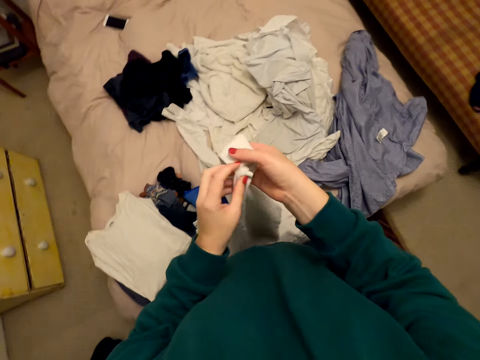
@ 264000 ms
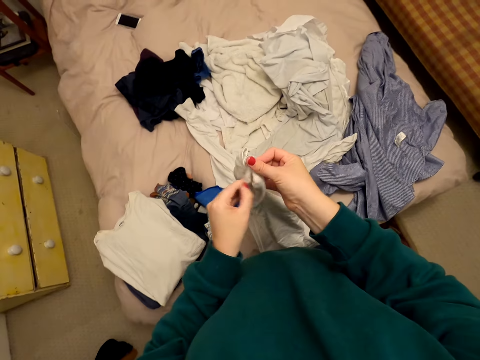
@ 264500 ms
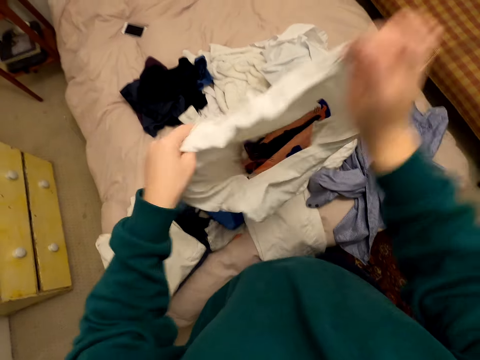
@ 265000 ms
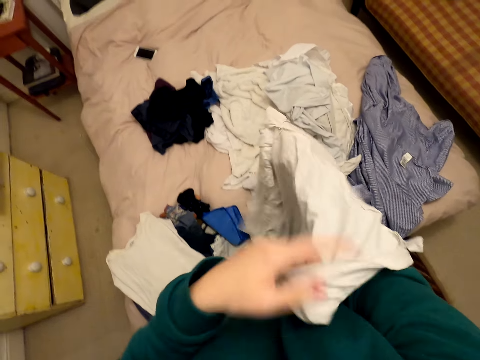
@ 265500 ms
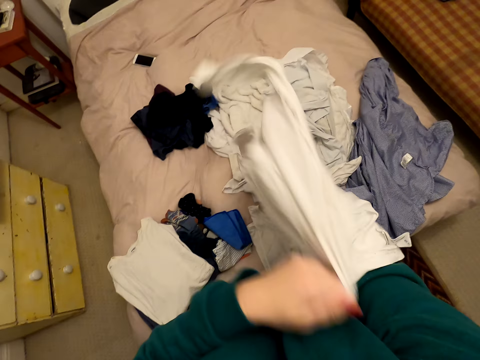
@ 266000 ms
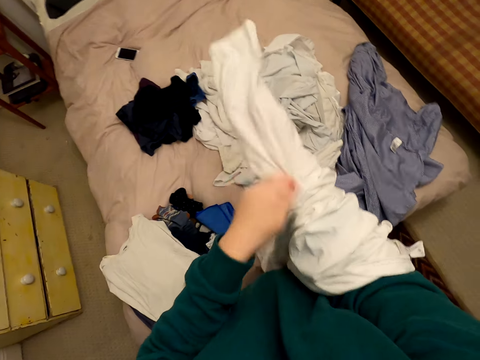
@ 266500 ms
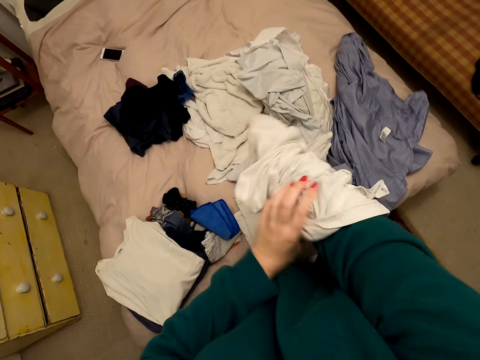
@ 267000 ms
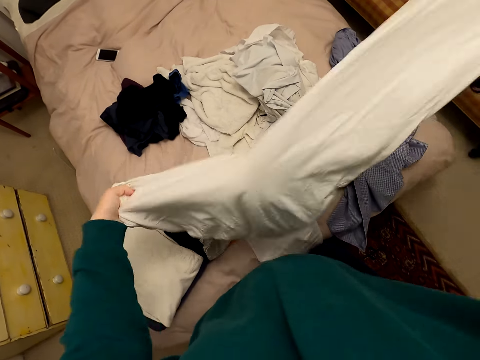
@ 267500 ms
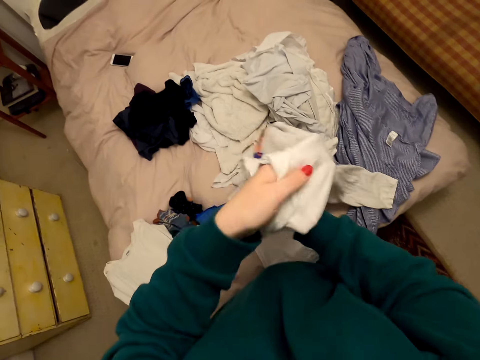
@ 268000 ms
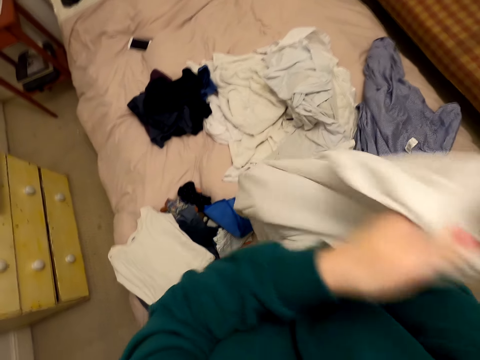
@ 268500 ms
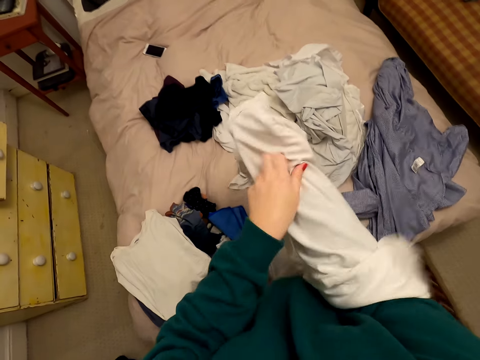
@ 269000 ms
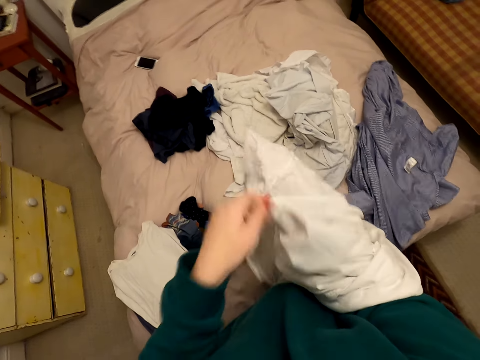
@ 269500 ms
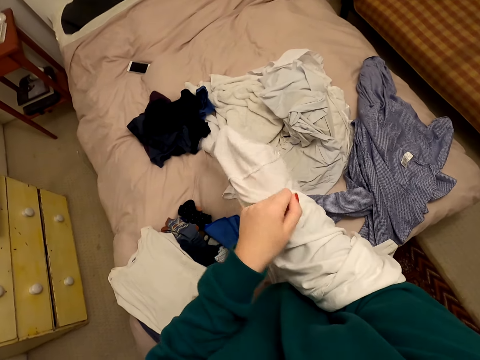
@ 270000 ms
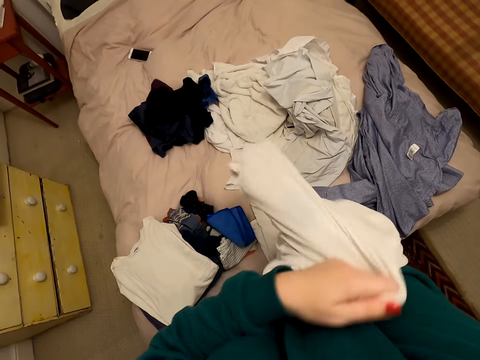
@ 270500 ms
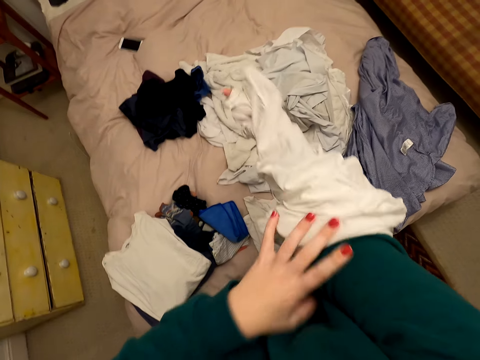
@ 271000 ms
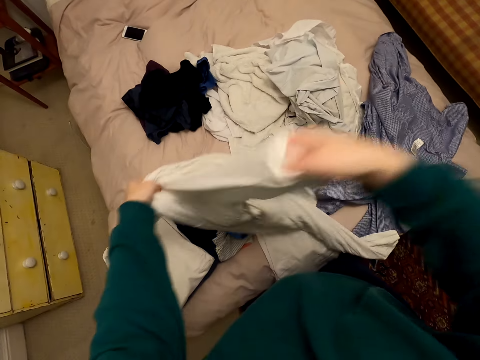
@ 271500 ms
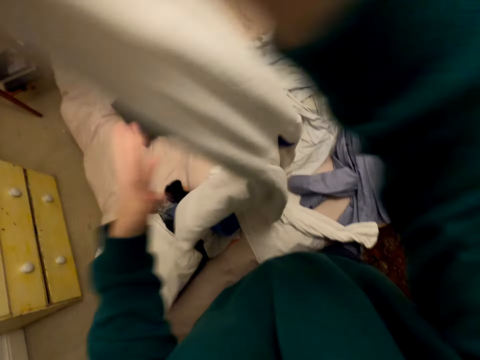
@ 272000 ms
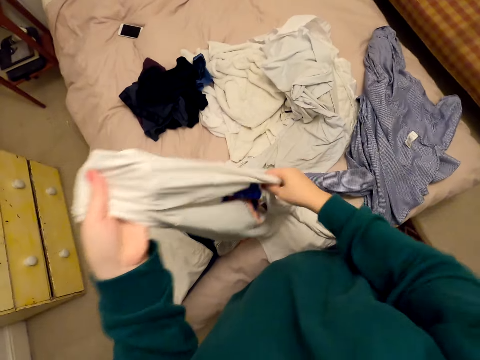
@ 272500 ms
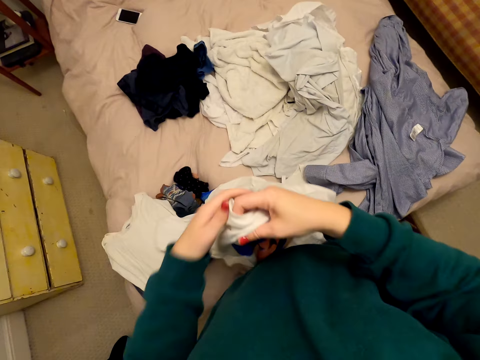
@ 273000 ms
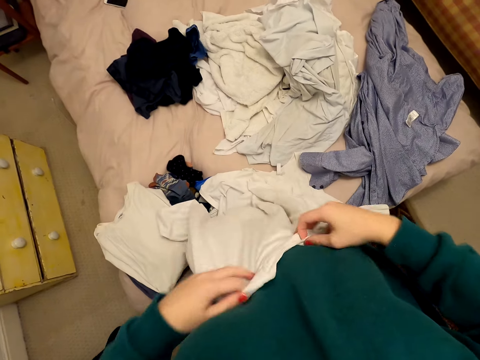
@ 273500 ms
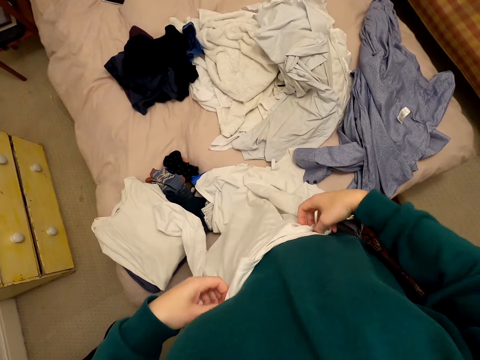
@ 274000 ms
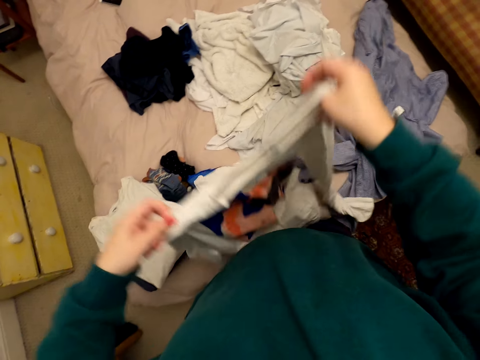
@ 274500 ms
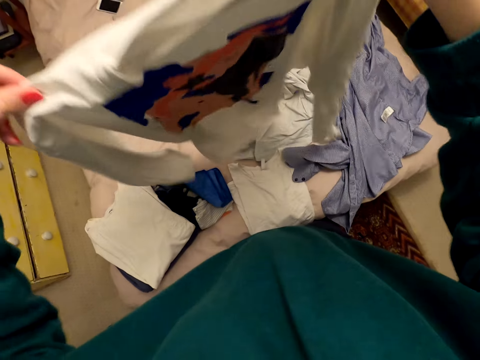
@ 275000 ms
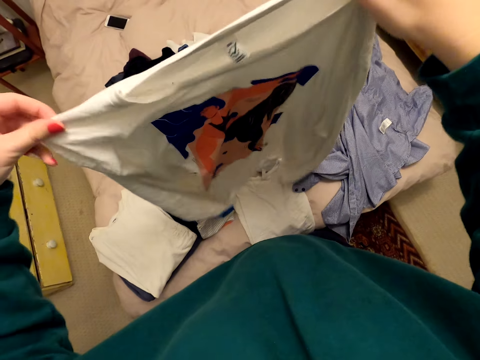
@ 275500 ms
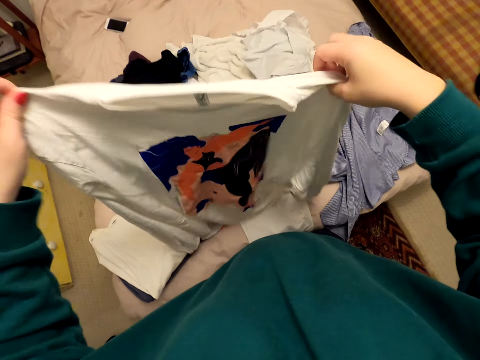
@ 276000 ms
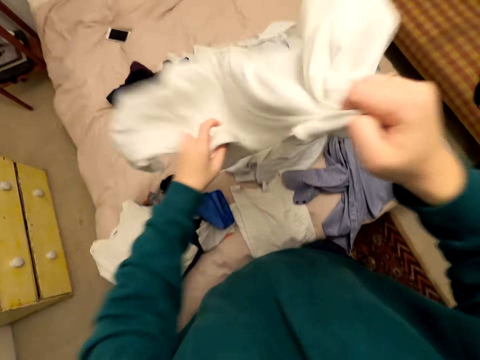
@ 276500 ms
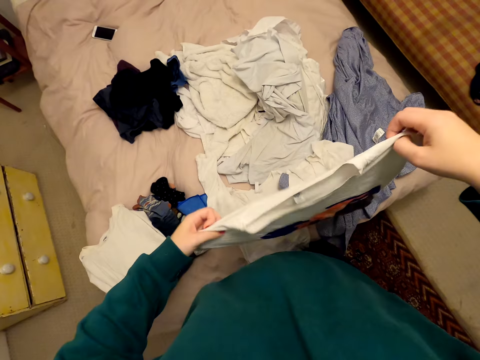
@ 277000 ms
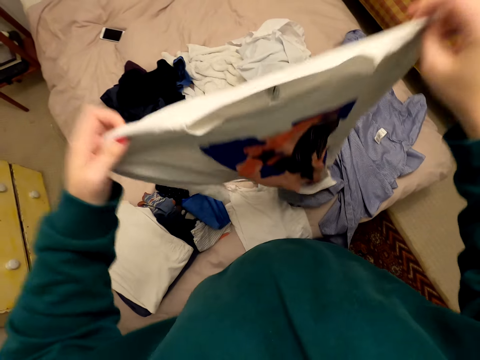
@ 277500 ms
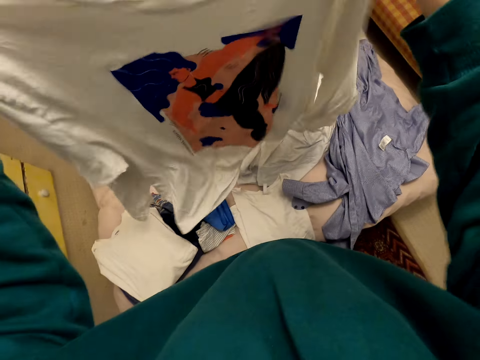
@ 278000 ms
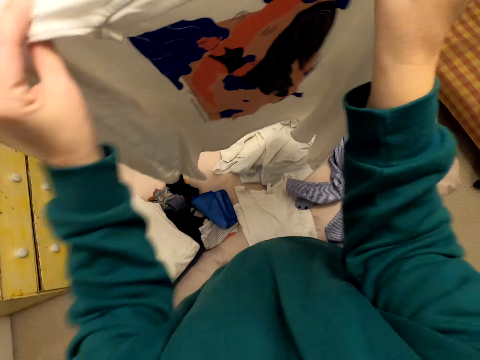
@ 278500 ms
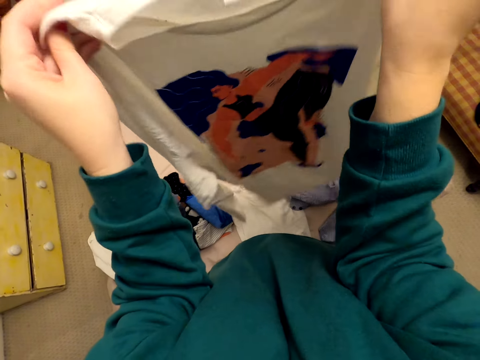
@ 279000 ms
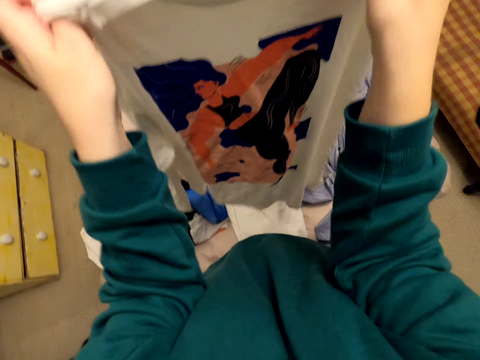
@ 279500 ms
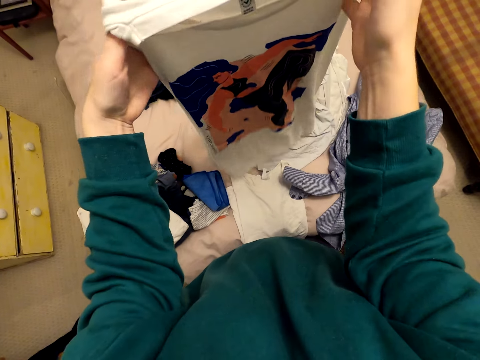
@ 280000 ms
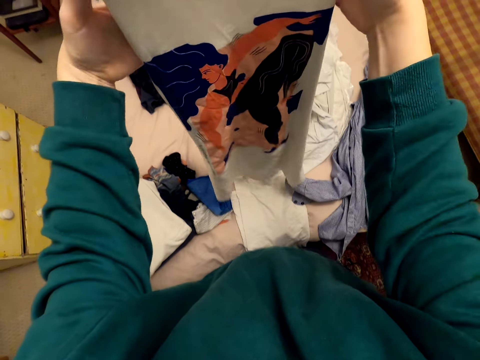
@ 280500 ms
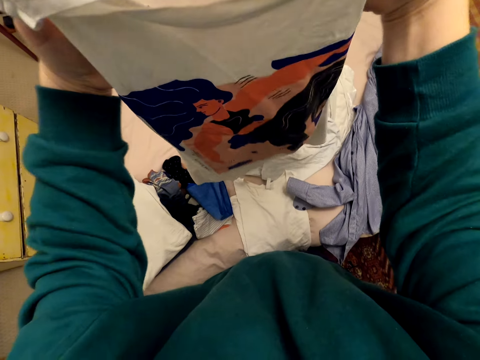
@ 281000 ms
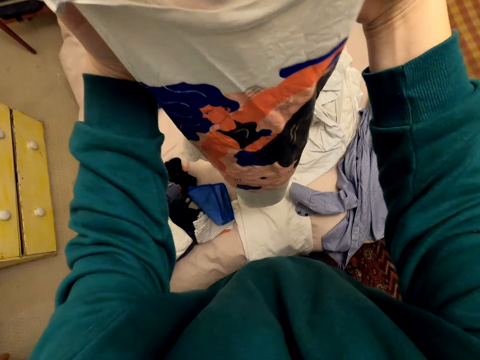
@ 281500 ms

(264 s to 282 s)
The camera wearer turns the cloth inside out in her hands. She folds the cloth in her hands.

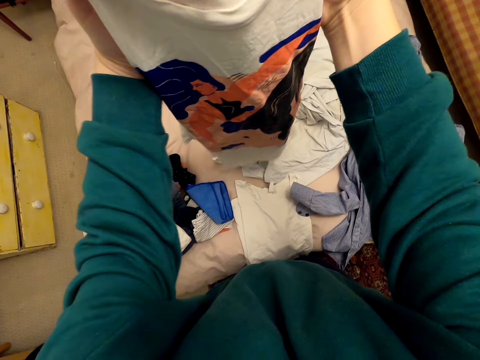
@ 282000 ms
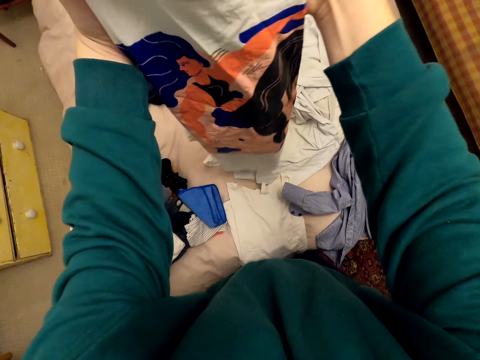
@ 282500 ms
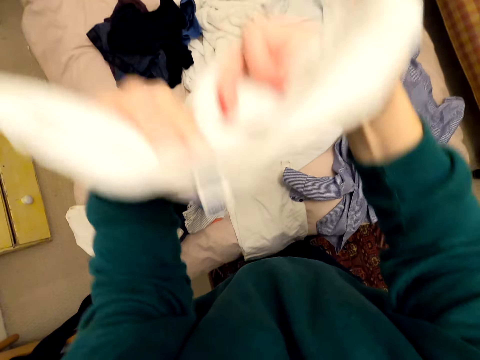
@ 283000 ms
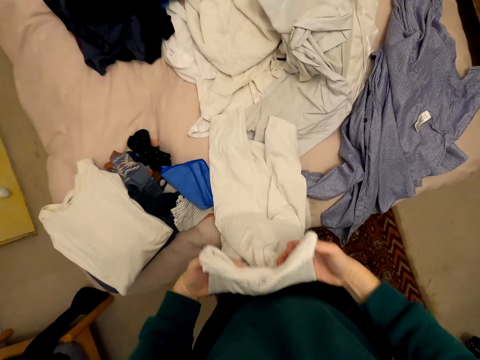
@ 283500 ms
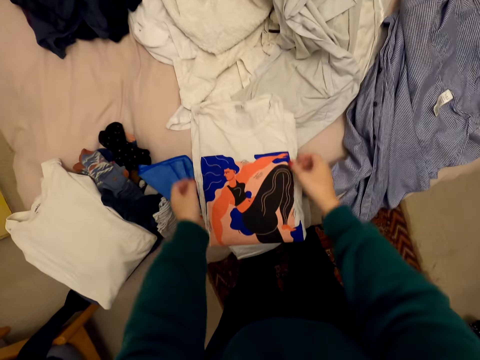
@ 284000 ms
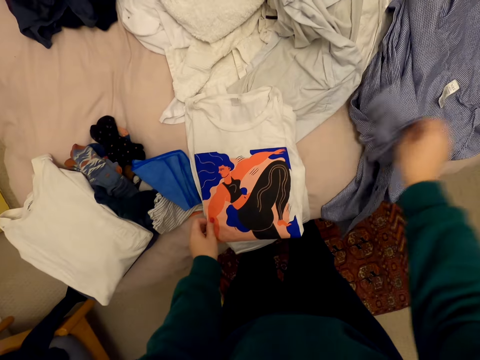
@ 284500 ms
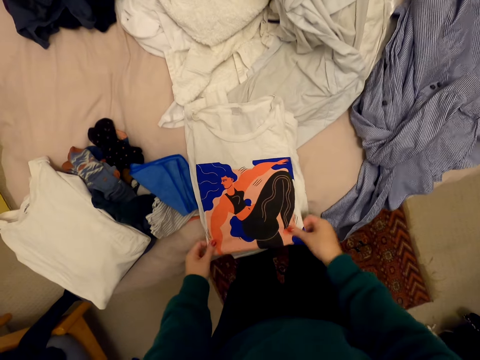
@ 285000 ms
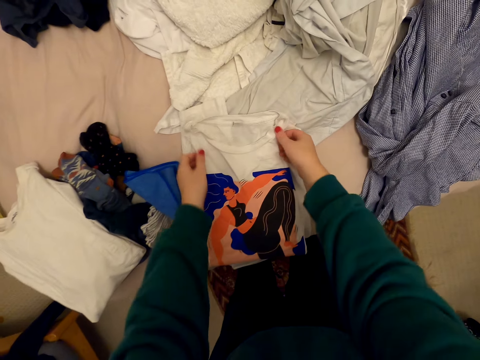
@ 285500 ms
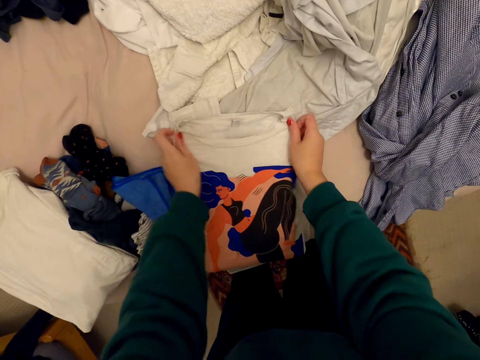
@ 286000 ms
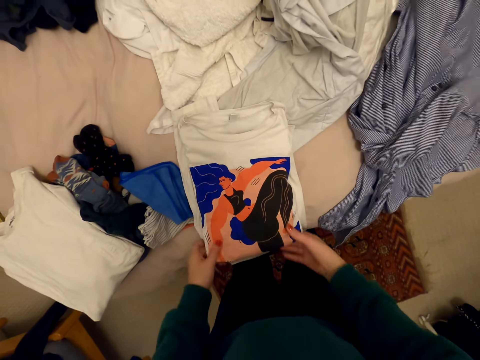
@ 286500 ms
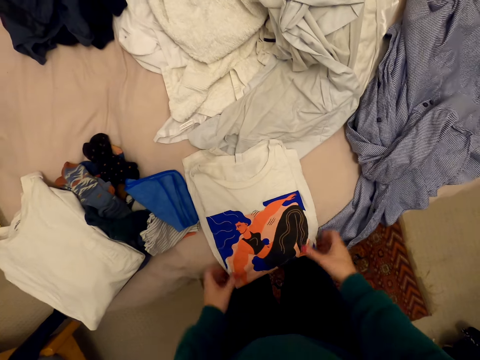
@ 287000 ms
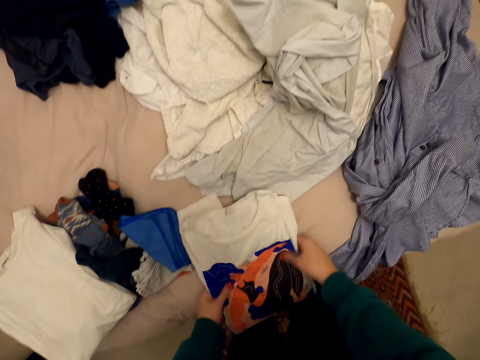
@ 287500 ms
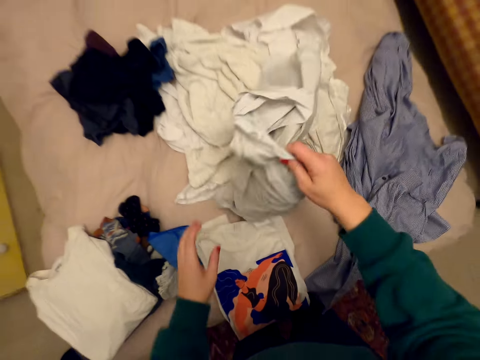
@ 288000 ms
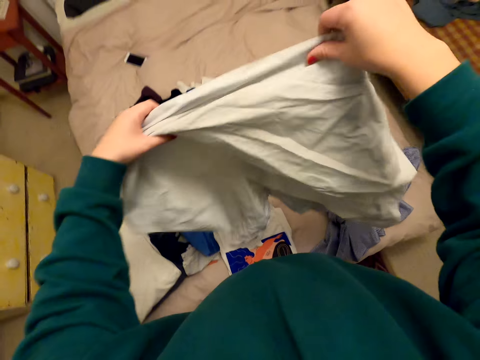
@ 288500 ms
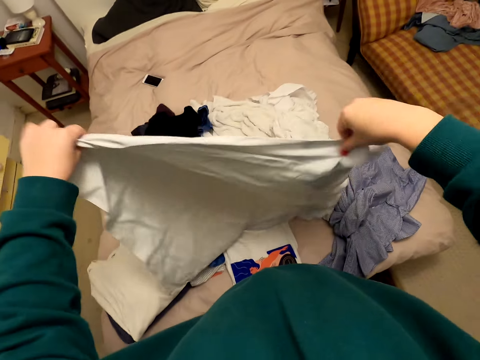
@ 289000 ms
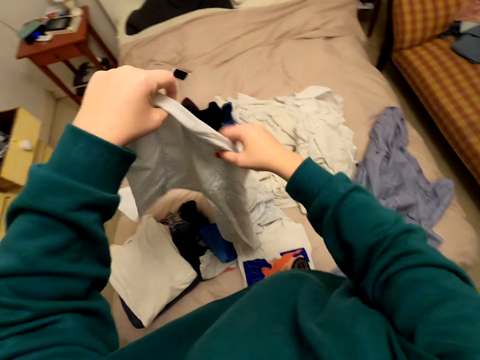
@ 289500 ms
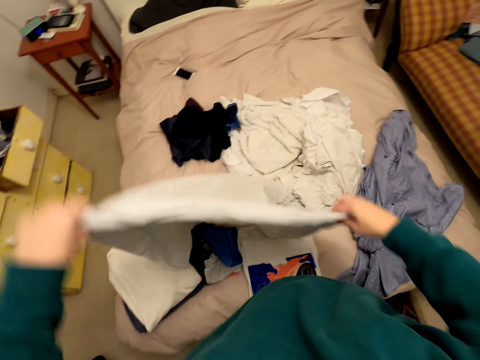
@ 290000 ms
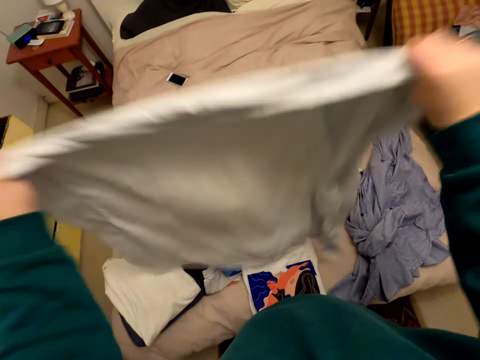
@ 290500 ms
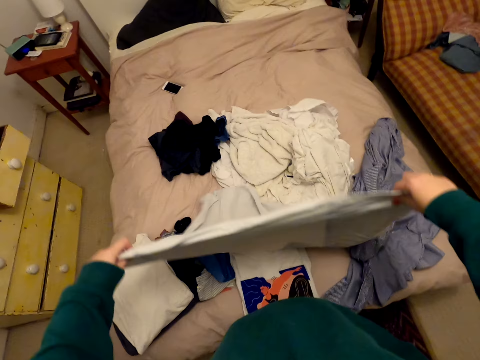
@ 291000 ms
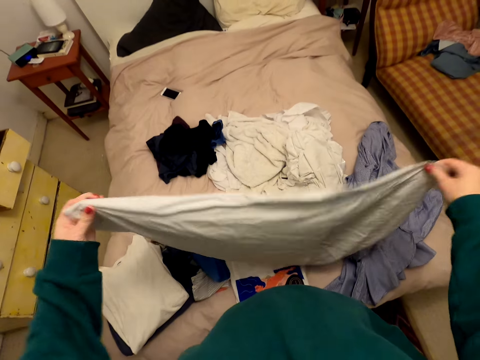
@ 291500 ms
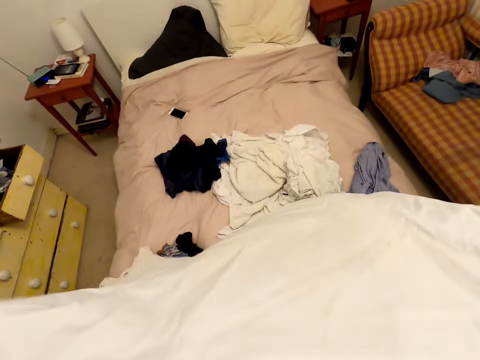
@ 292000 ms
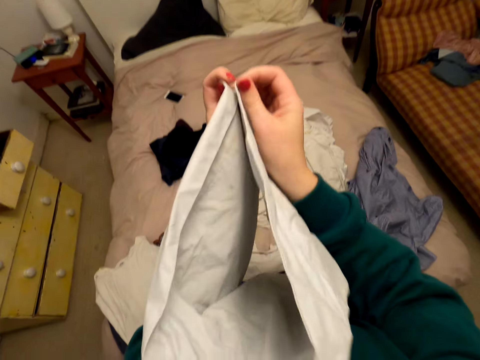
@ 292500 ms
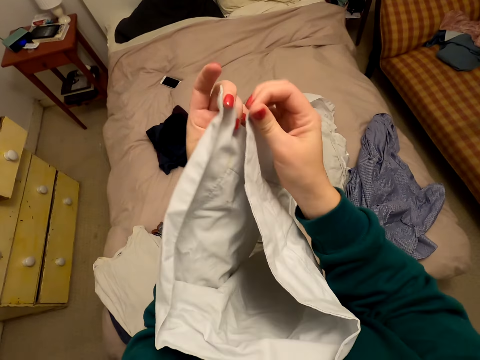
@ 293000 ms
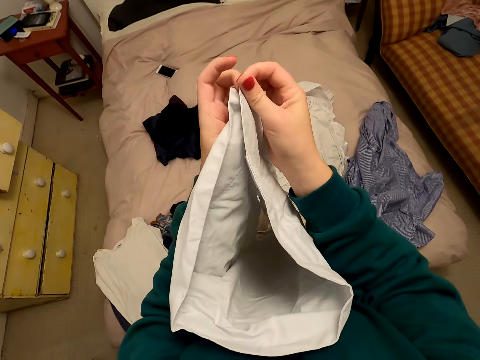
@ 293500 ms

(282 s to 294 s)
The camera wearer drops the T-shirt. She picks up the cloth from the bed. She moves the cloth in her hands. She folds the cloth.
